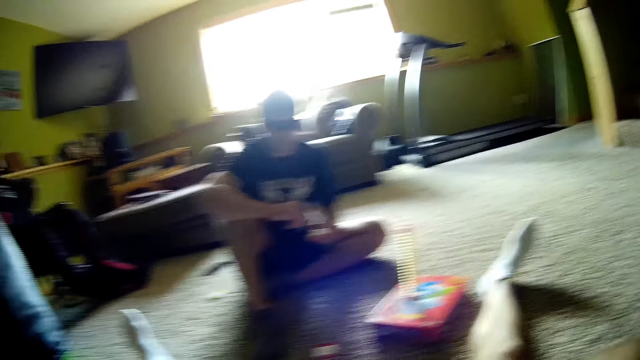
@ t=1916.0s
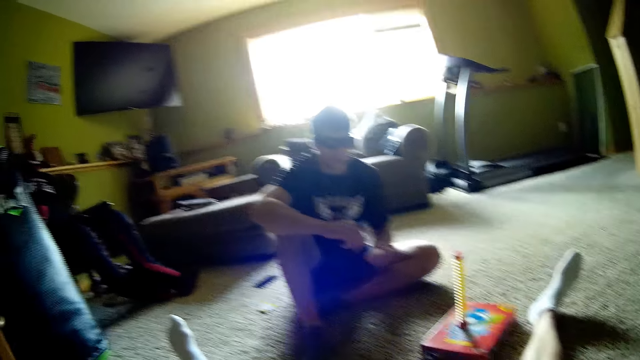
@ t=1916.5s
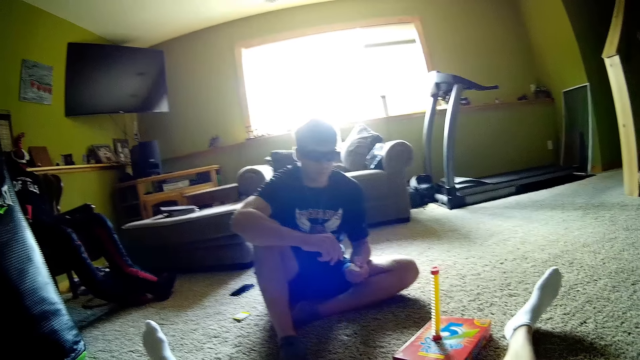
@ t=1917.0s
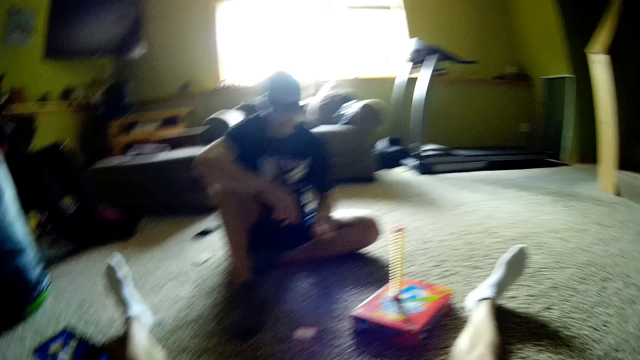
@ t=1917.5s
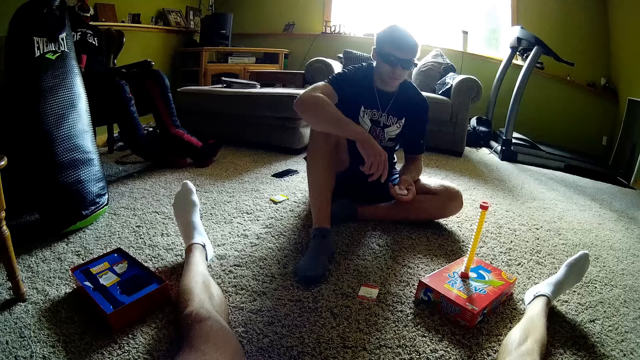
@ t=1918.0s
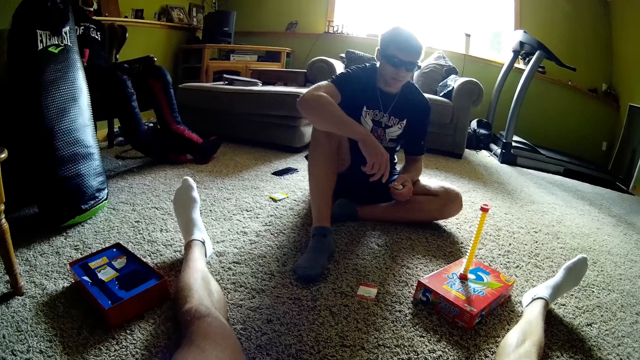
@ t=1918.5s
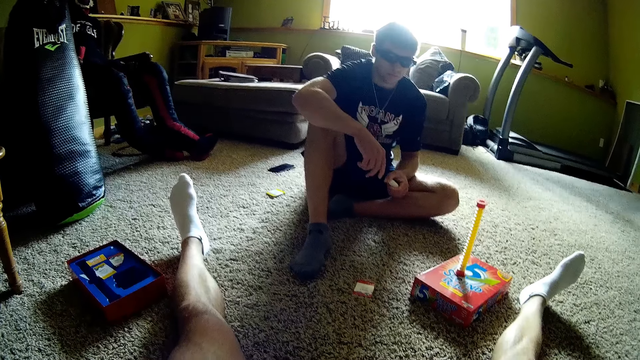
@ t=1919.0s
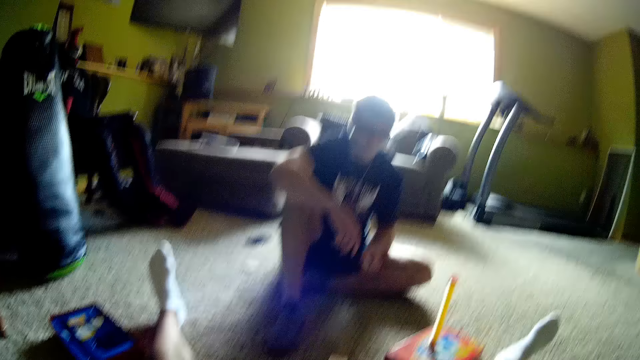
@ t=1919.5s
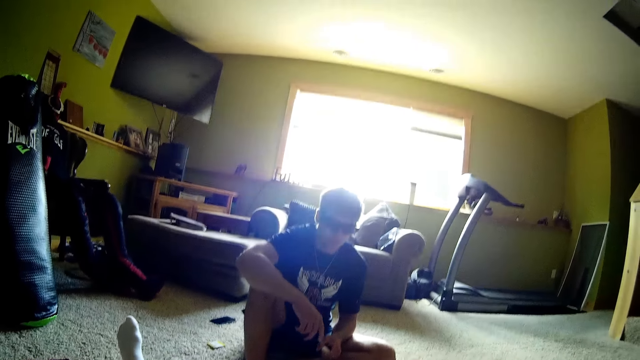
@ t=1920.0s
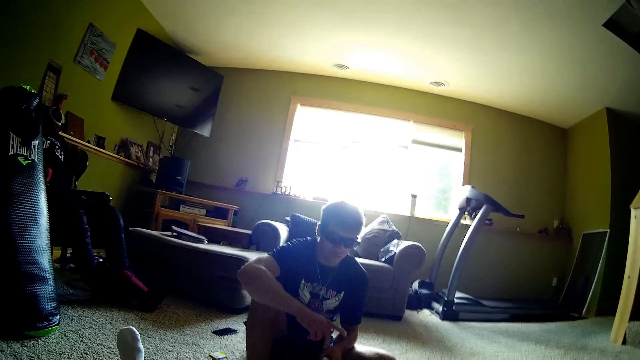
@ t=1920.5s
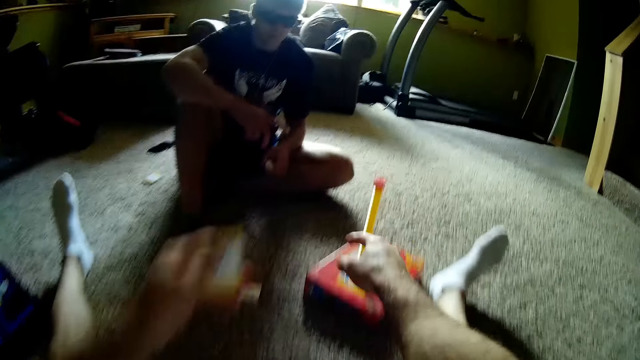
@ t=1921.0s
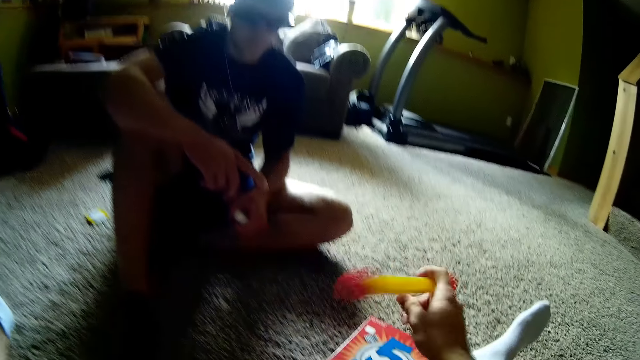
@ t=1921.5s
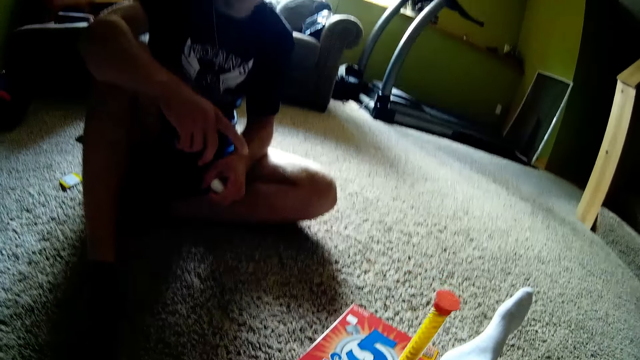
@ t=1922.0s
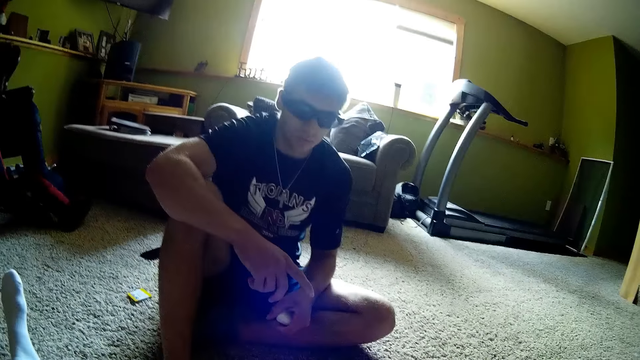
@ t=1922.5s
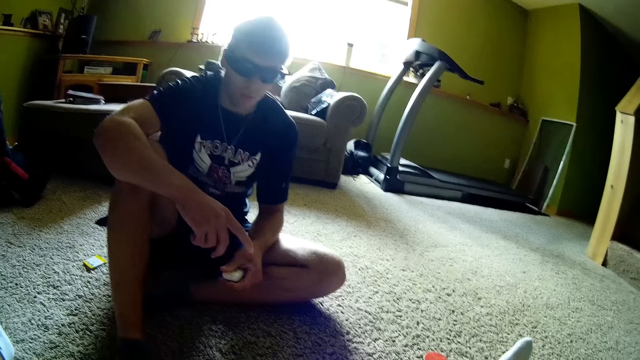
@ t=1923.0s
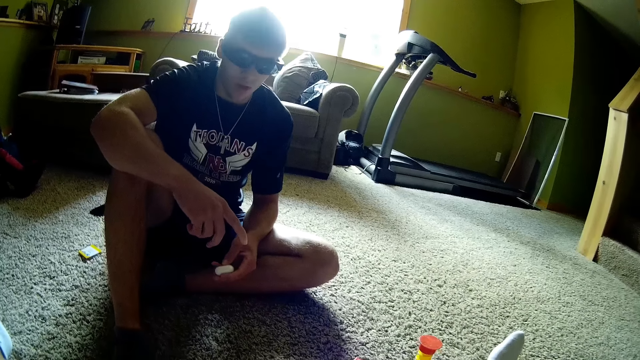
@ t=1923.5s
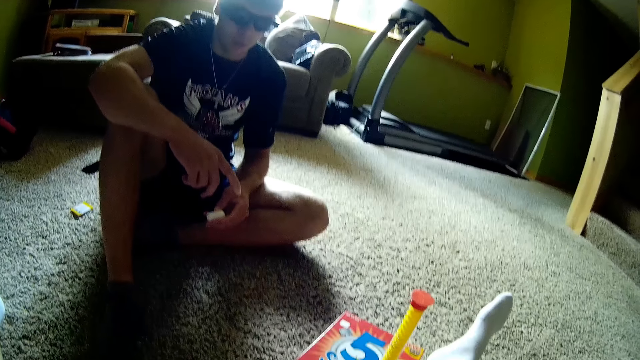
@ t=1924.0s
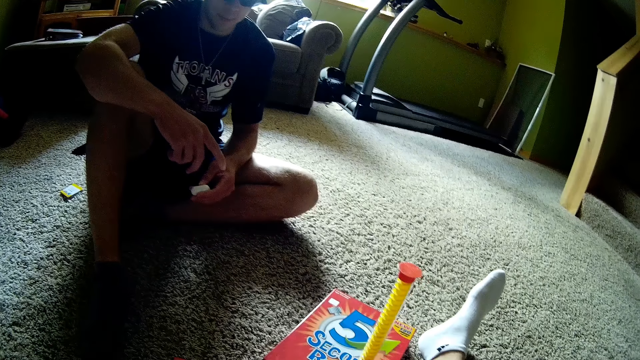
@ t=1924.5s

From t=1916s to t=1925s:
The camera wearer looks around. They flip the 5 second timer.

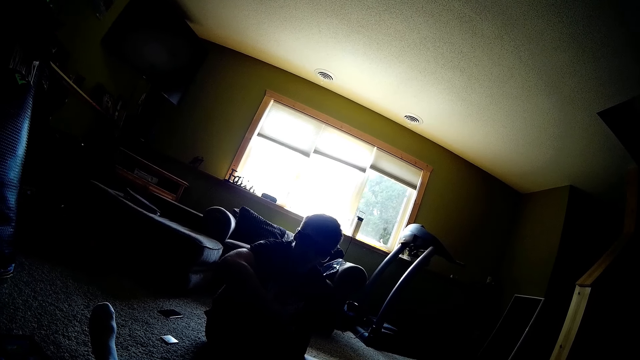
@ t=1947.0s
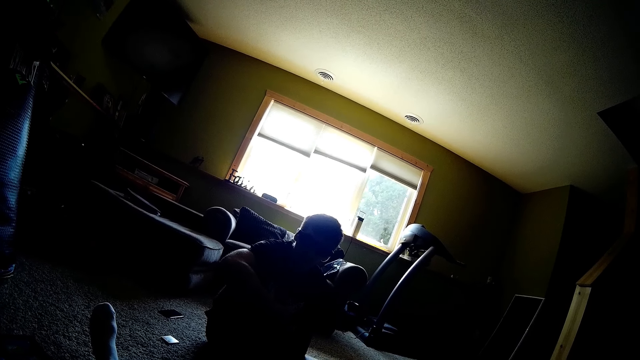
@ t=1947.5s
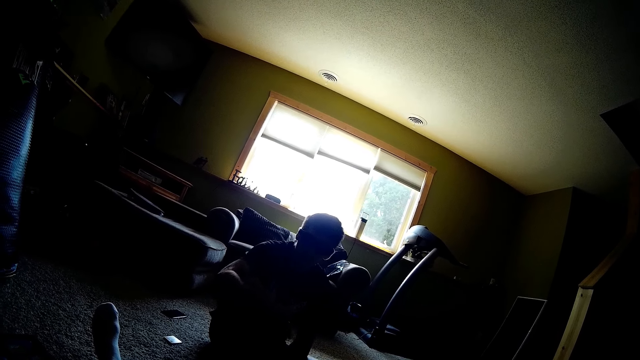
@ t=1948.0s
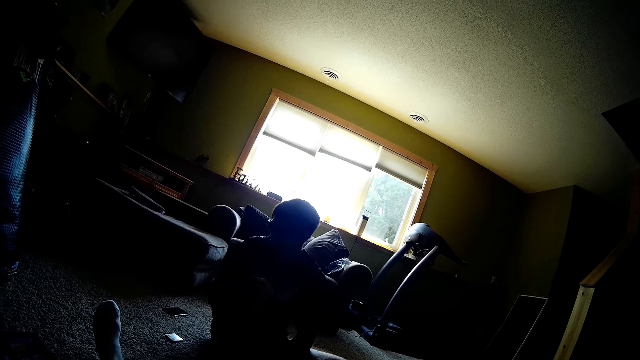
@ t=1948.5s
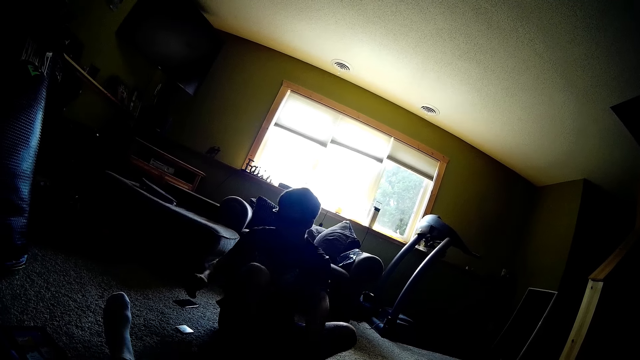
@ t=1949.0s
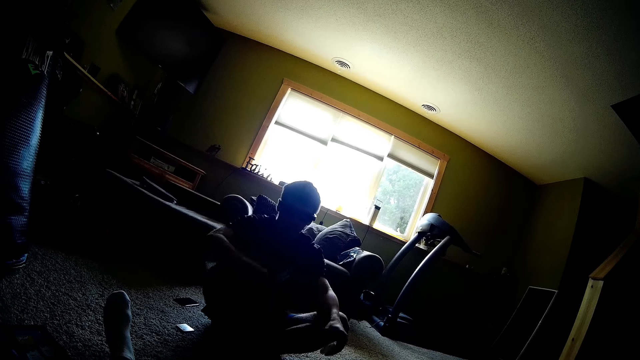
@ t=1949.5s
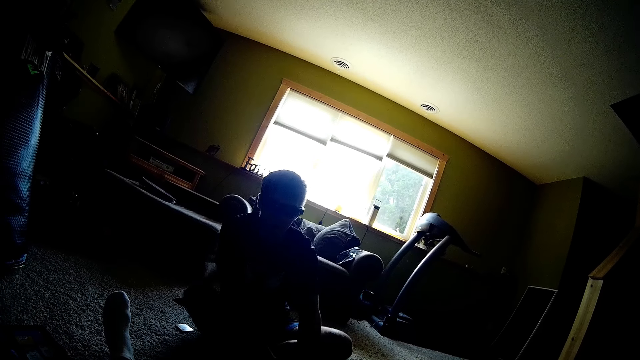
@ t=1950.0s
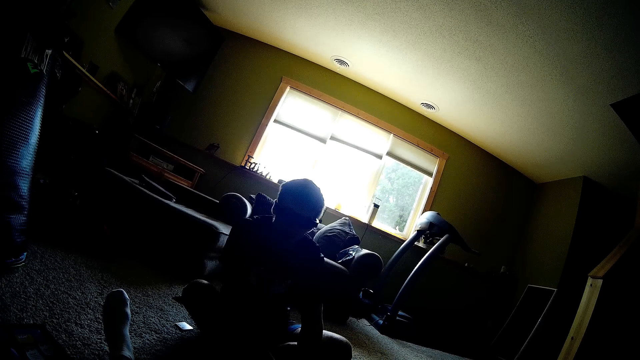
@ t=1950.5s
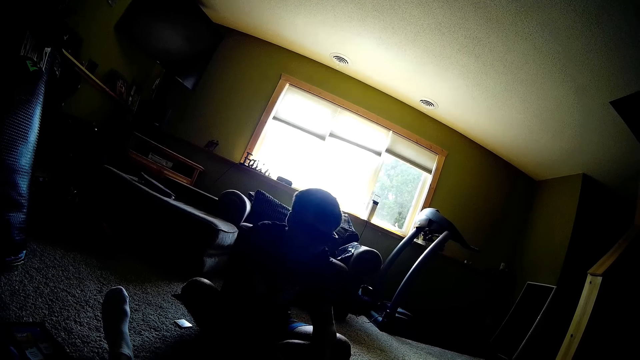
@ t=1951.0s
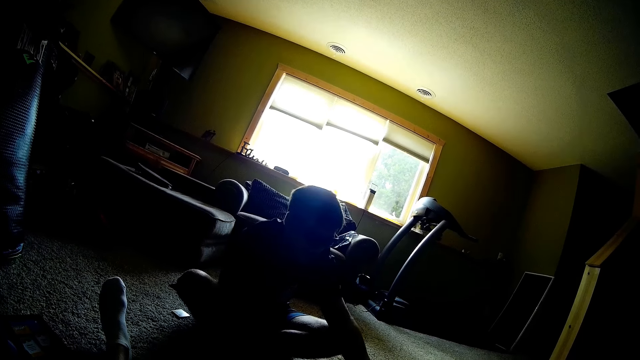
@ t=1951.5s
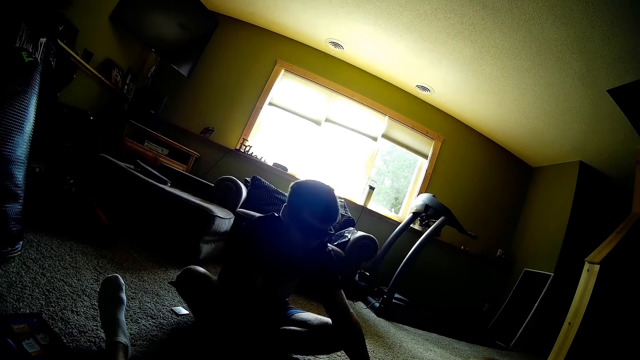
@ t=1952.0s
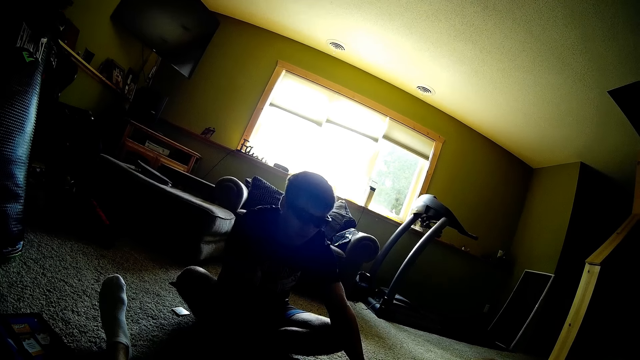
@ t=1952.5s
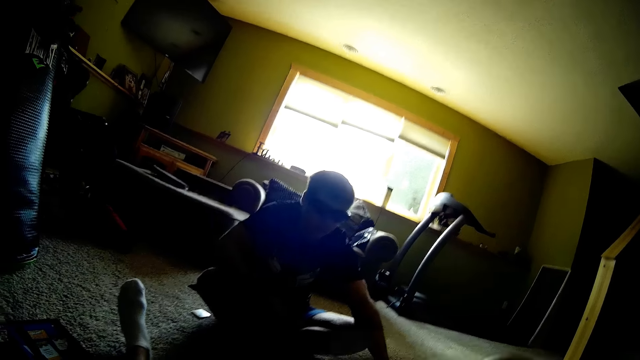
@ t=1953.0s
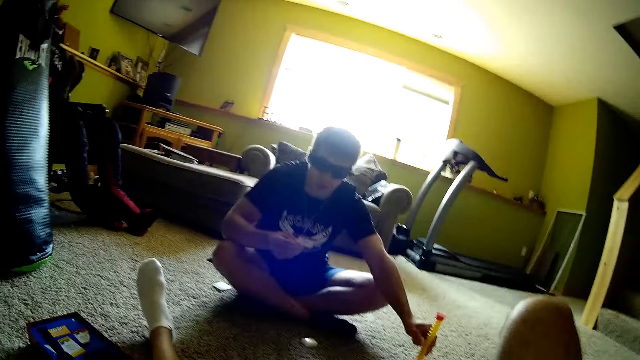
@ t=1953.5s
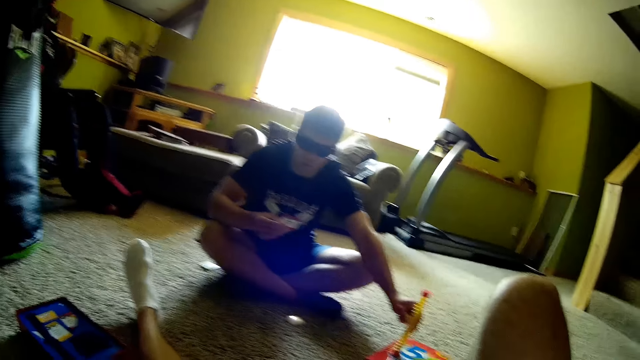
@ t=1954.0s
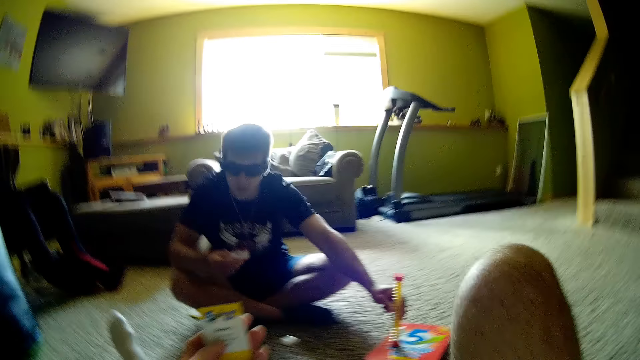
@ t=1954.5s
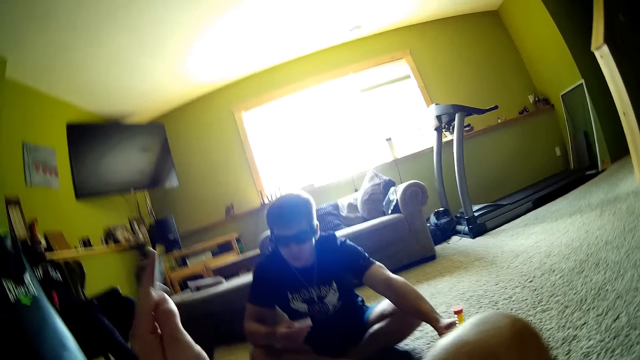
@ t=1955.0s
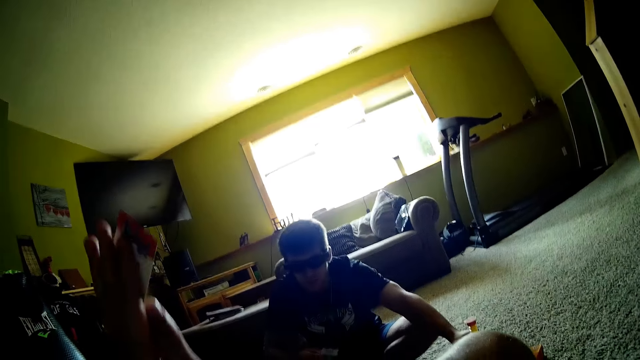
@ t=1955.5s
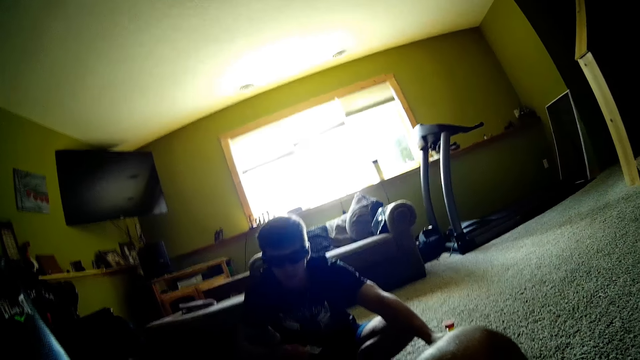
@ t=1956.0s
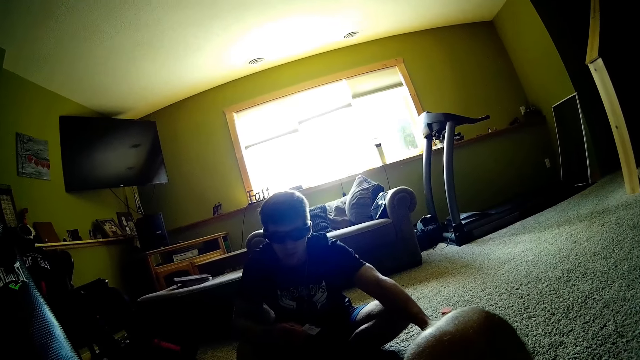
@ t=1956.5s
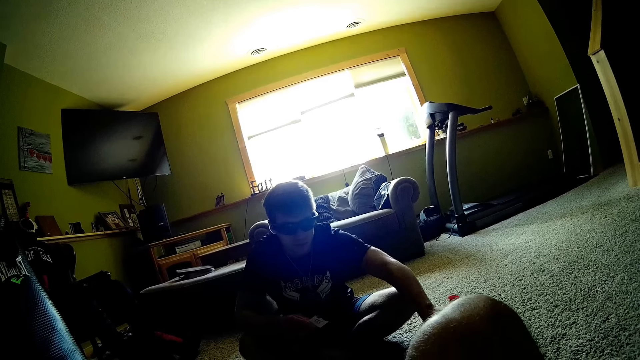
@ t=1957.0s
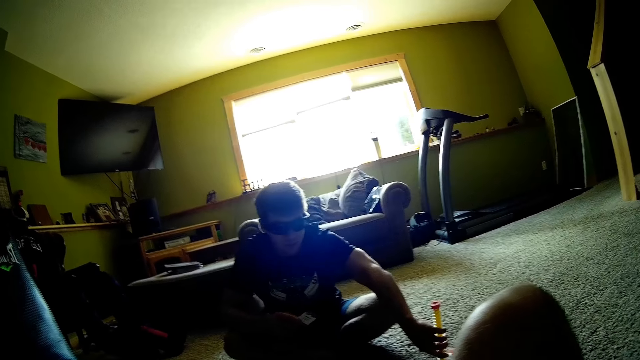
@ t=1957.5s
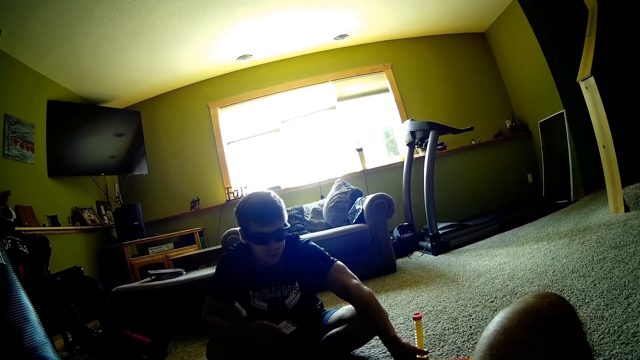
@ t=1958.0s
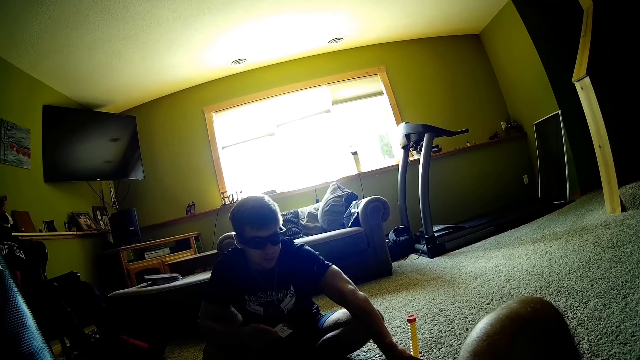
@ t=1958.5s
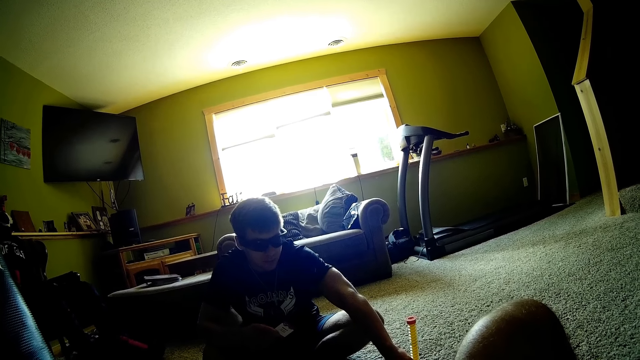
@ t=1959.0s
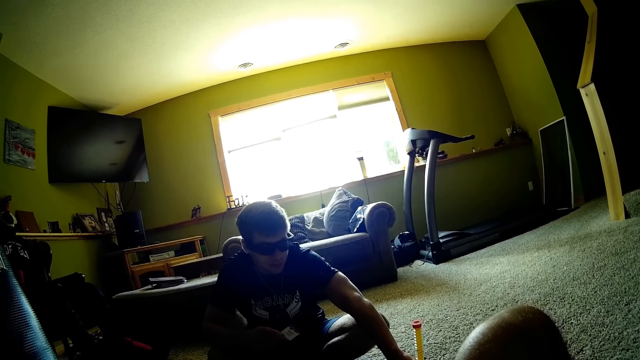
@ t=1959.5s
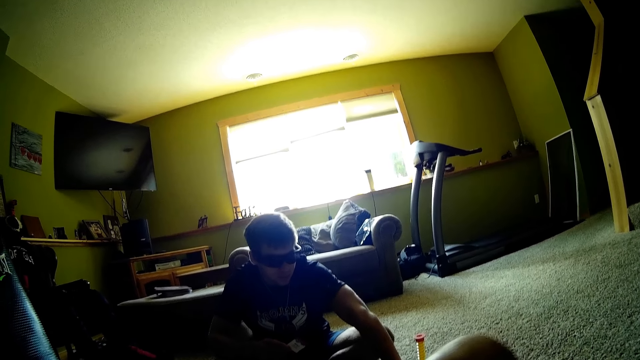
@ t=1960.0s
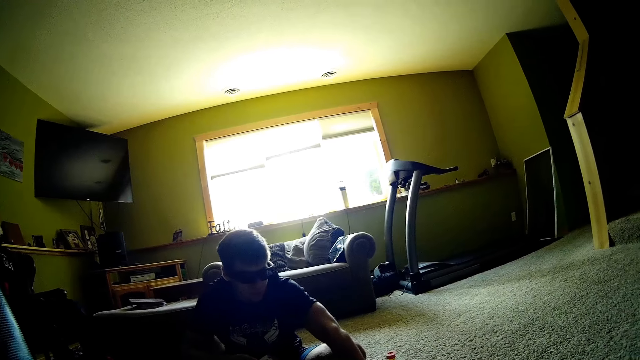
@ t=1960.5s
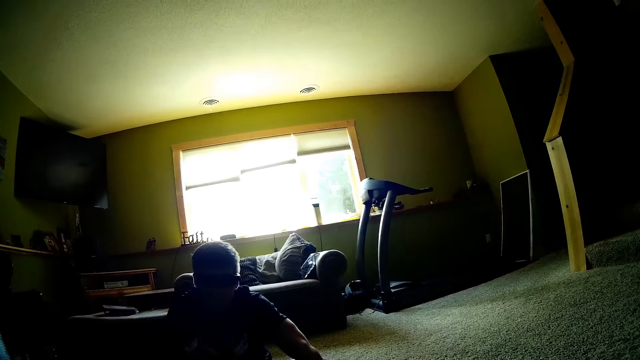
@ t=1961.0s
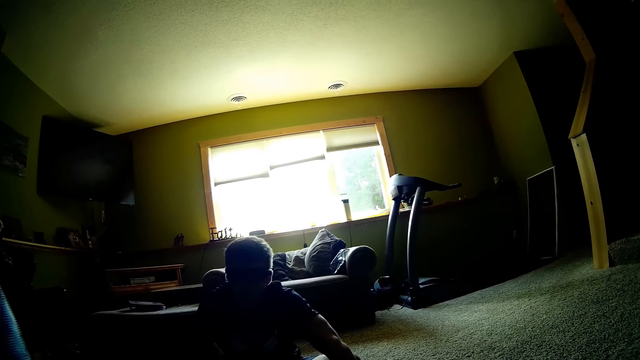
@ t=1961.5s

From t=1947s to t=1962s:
A man adjusts his body. The man touches the 5 second timer. The man plays games. The camera wearer shows a card in his left hand. He looks around. The man flips the 5 second timer with the left hand.
